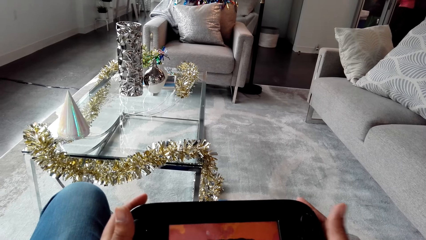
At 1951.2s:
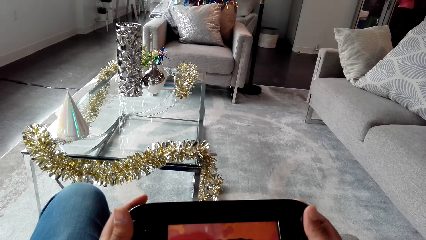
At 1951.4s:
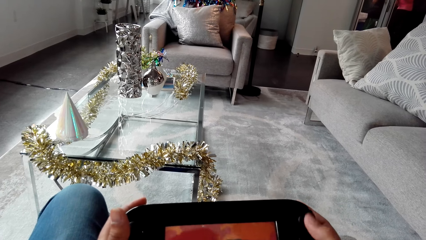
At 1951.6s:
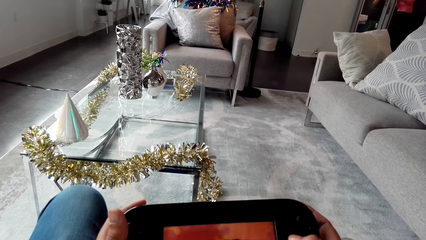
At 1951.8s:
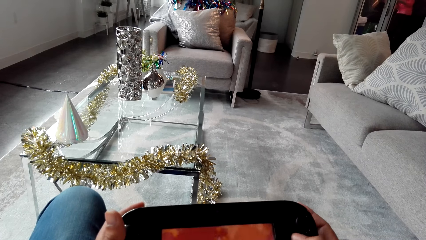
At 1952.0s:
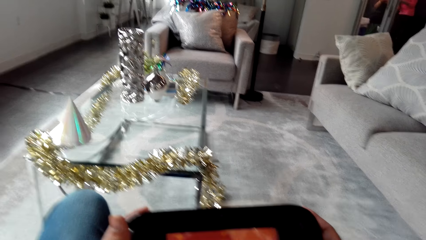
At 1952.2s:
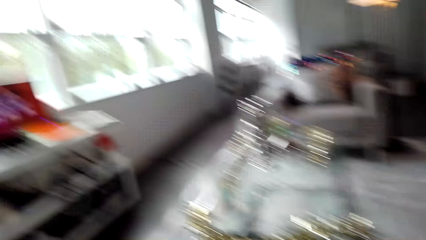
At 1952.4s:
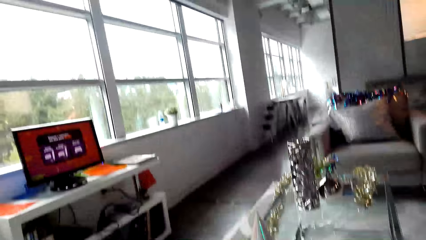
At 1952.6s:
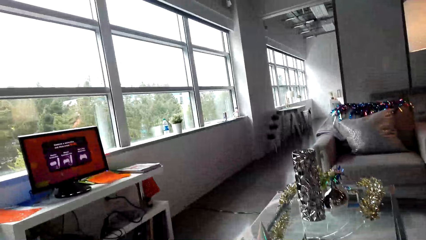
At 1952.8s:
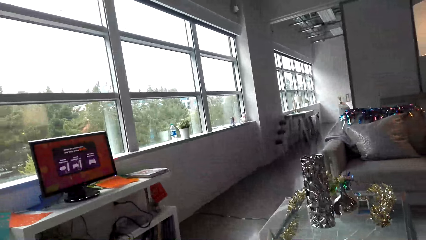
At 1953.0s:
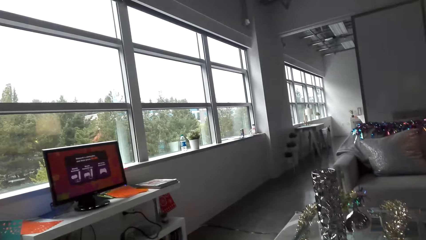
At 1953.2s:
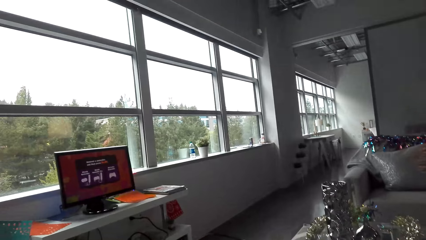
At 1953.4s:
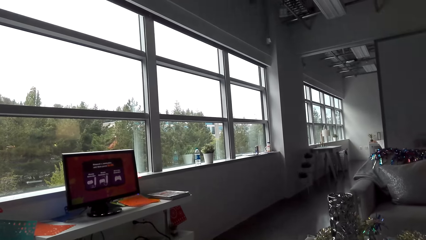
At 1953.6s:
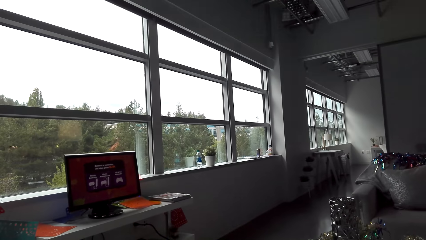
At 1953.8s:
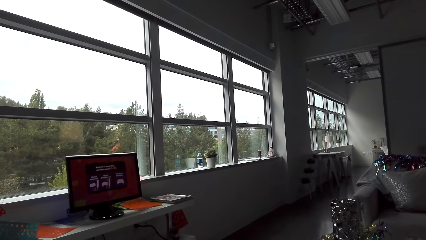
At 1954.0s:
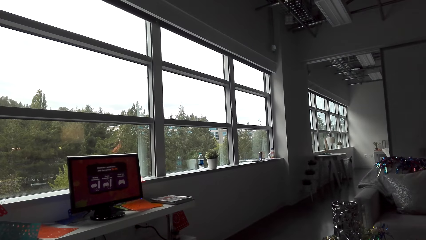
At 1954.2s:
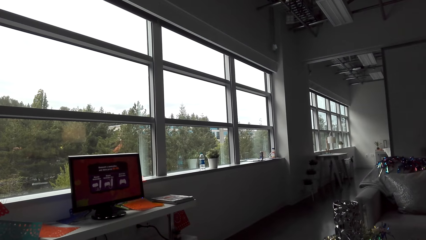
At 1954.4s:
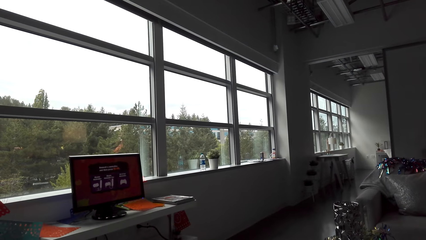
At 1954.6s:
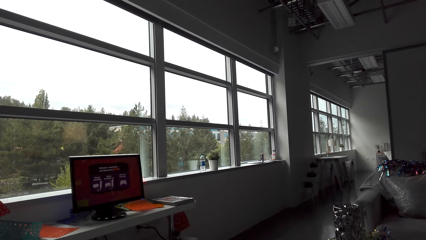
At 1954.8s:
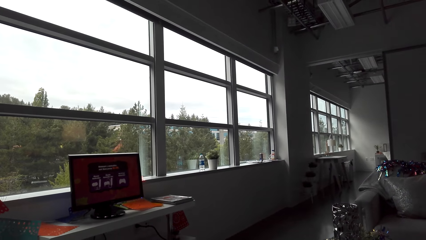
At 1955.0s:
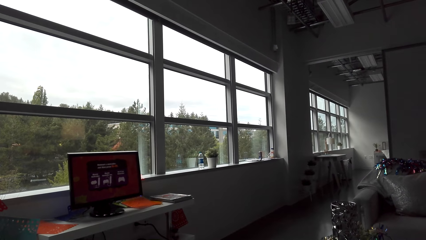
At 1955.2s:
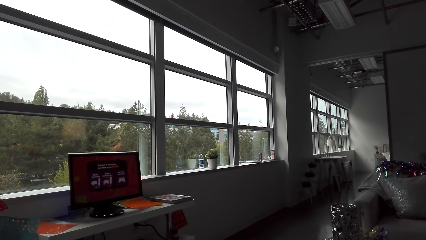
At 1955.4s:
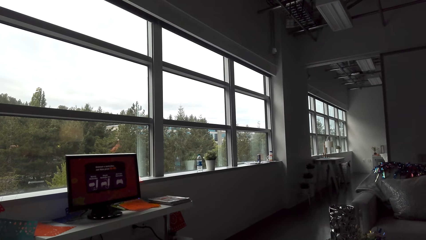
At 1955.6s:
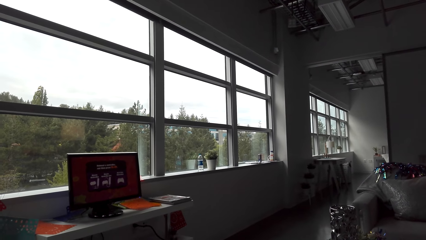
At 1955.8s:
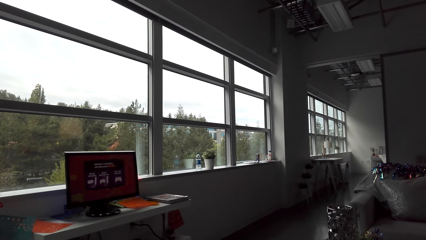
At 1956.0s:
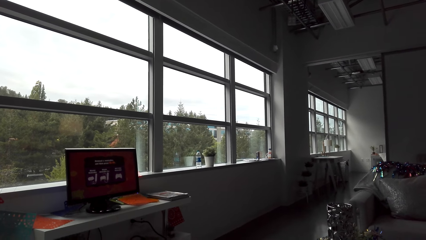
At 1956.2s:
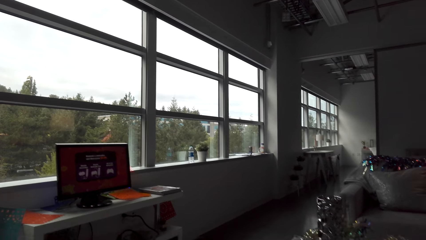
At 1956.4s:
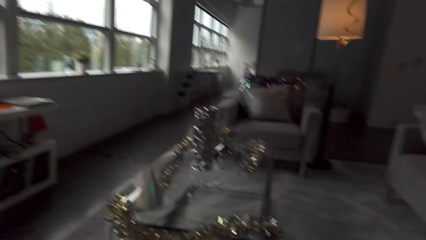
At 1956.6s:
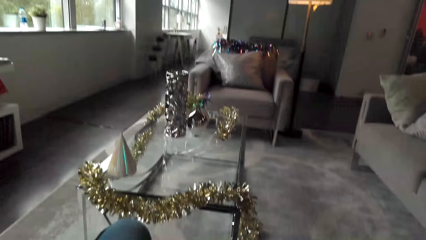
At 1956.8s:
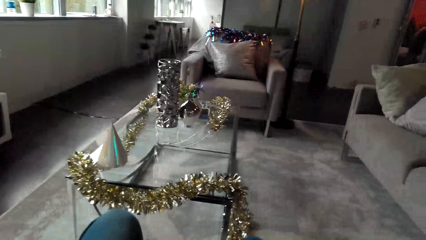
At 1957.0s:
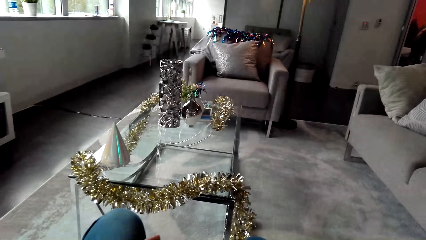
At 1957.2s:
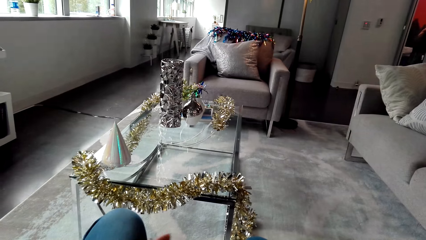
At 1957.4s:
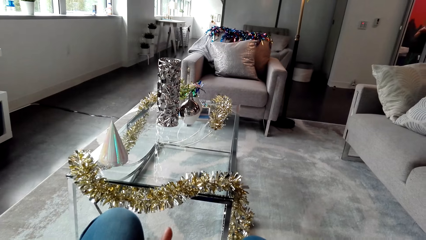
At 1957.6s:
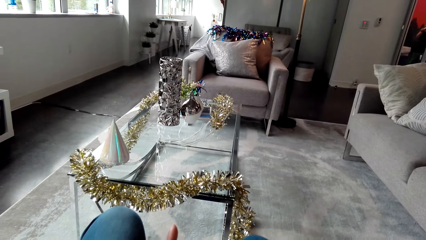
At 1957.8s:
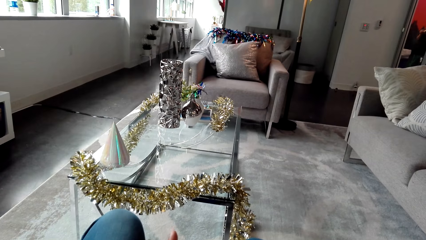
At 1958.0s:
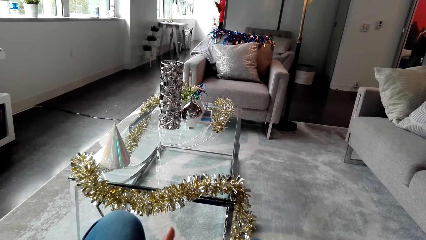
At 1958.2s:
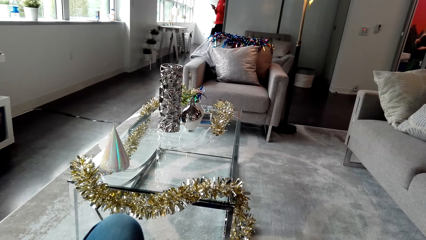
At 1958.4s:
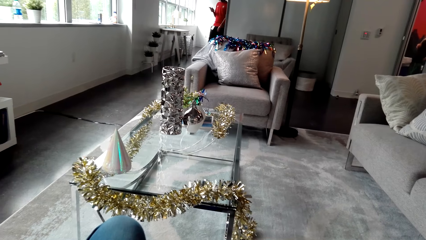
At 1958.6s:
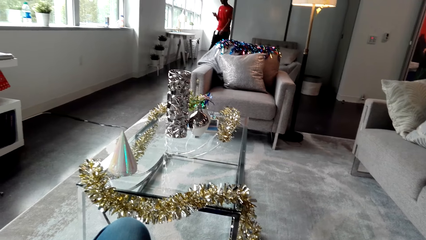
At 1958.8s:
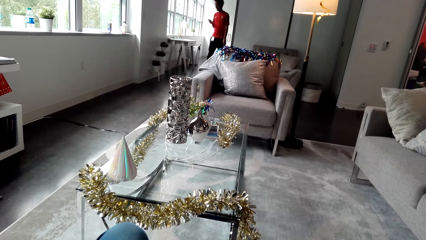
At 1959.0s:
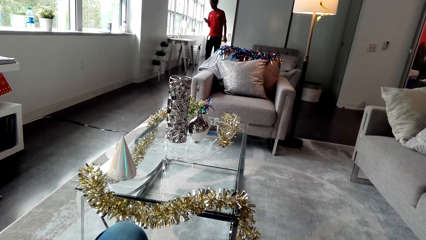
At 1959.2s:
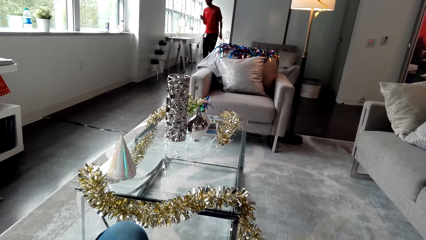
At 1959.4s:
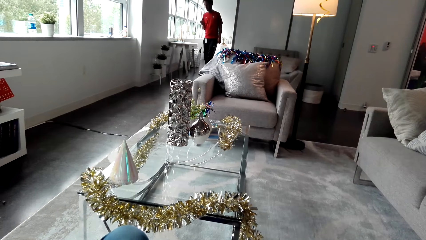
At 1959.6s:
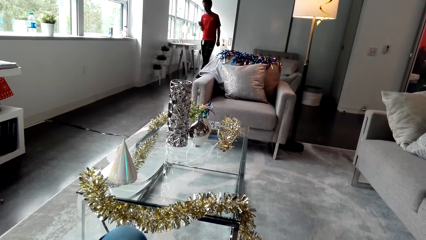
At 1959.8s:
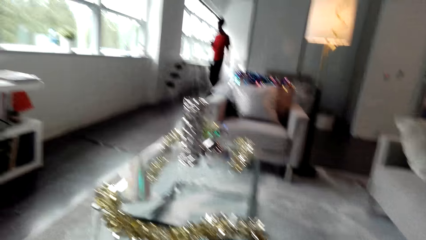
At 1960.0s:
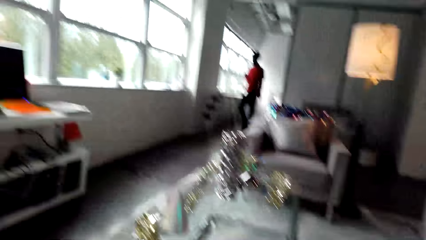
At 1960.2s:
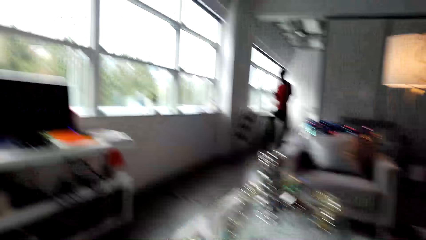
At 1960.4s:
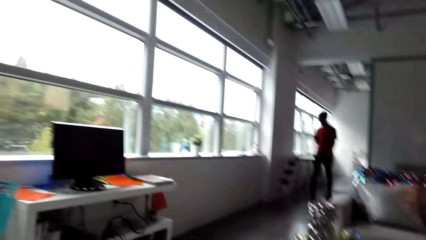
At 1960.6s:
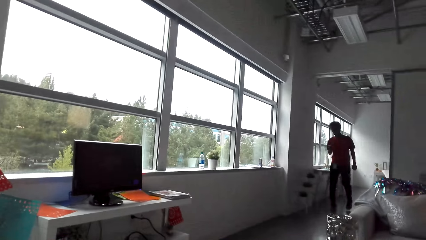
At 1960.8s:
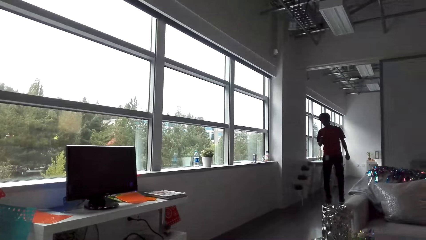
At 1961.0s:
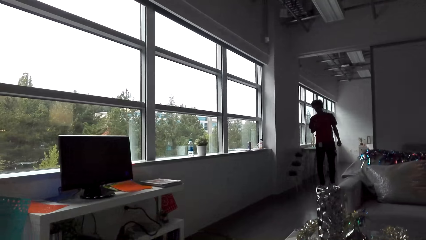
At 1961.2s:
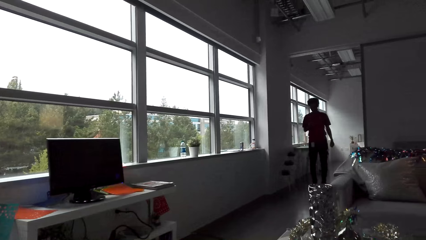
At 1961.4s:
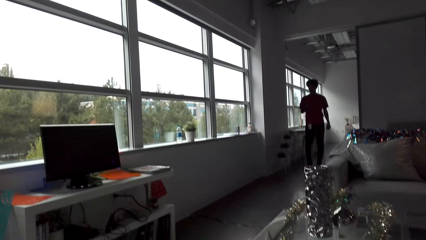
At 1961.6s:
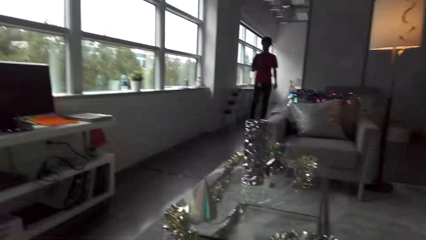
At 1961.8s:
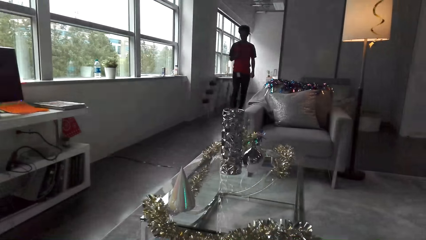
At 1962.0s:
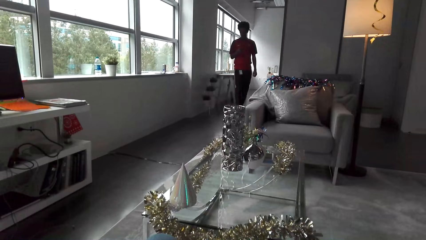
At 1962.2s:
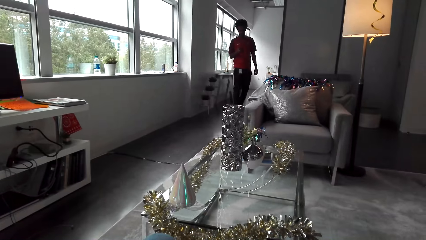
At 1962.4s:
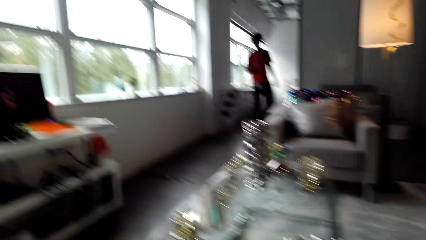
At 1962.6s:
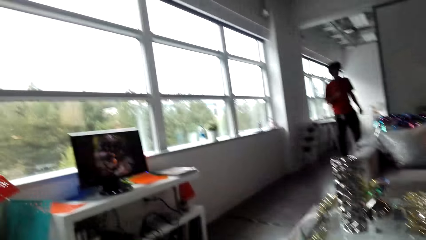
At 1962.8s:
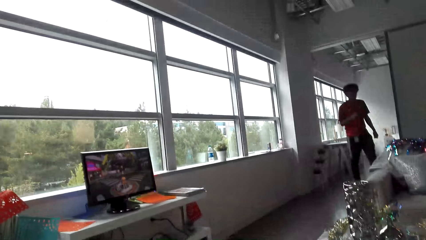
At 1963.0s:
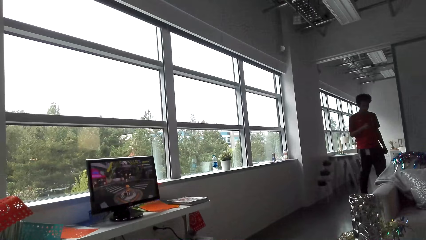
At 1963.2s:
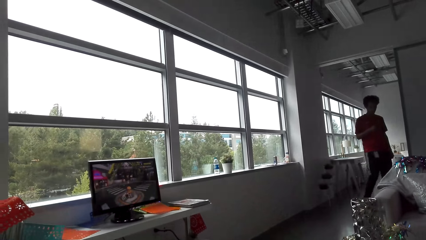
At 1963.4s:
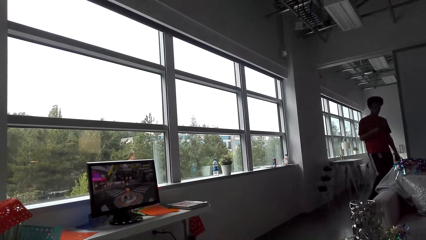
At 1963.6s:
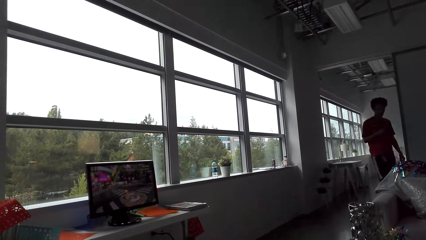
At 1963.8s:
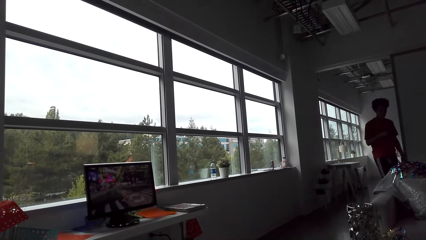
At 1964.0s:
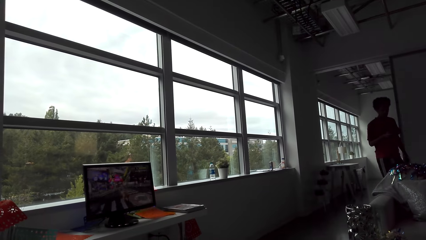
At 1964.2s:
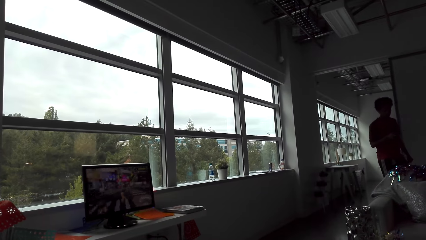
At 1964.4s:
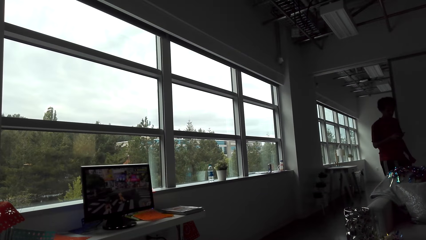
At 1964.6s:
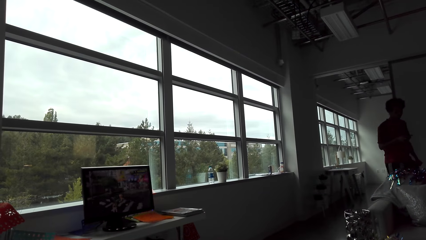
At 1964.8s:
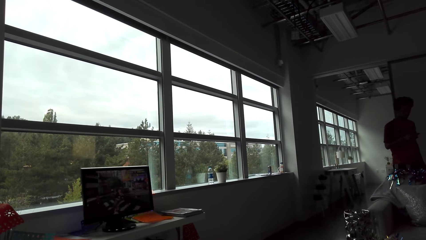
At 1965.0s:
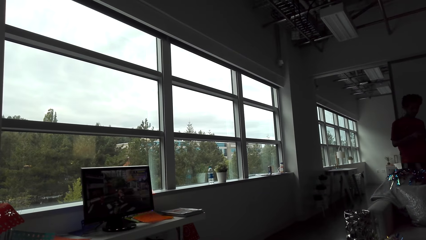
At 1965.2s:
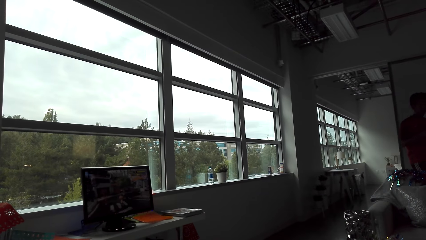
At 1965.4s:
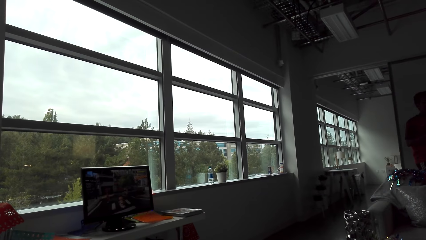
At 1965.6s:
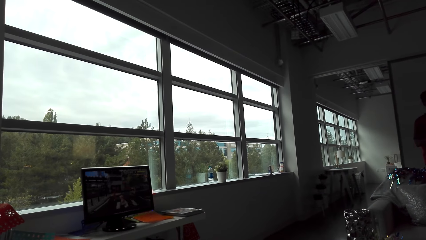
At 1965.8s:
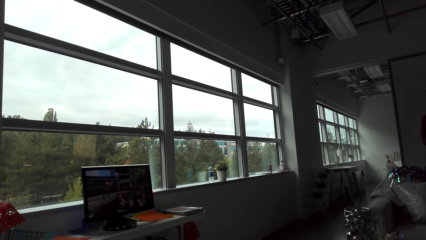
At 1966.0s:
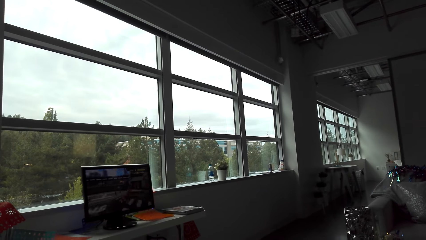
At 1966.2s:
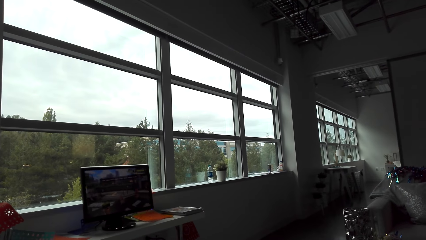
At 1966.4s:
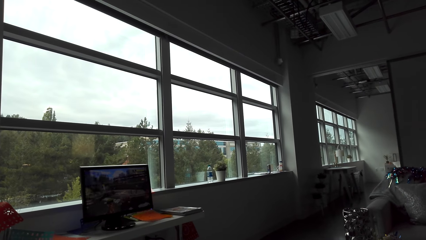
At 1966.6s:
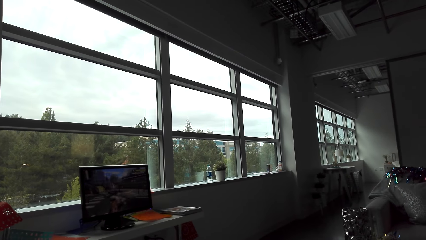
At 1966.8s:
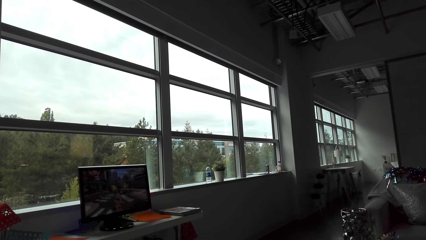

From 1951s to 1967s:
A man operates a phone on his way inside the room. The camera wearer plays a video game on the tv.
